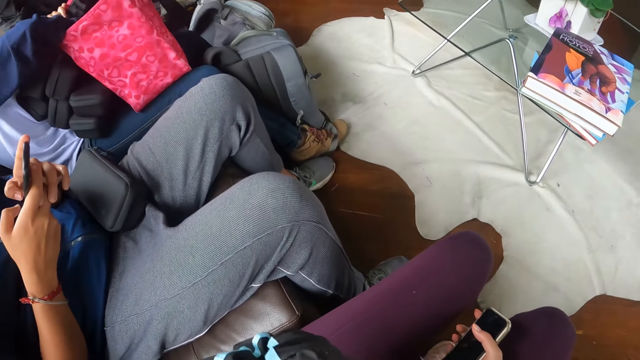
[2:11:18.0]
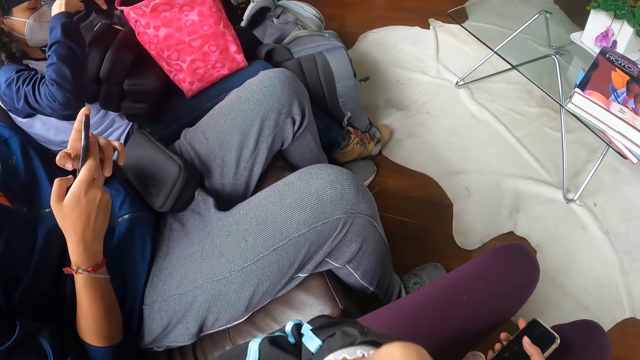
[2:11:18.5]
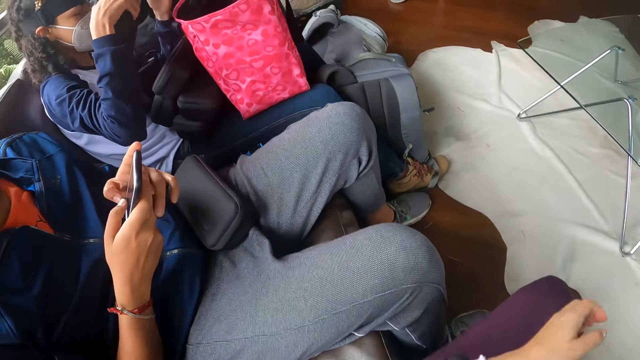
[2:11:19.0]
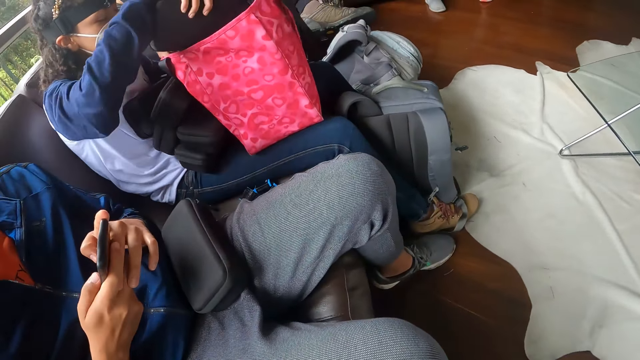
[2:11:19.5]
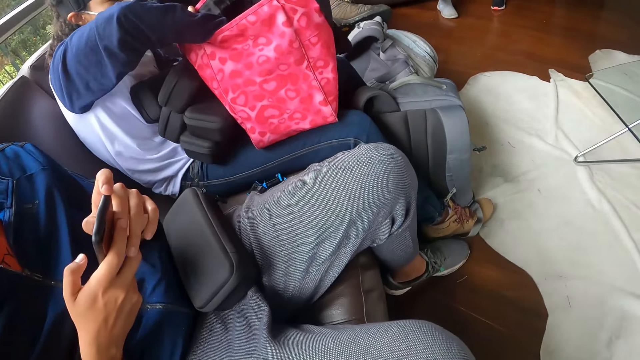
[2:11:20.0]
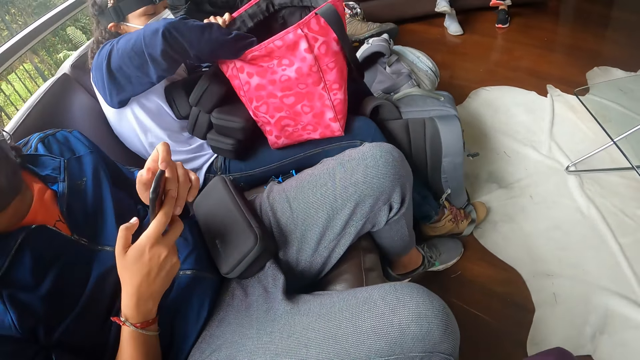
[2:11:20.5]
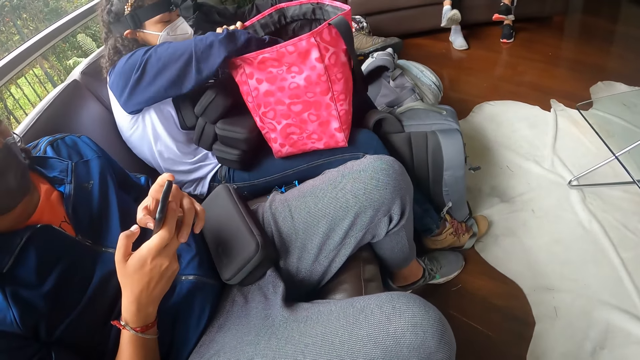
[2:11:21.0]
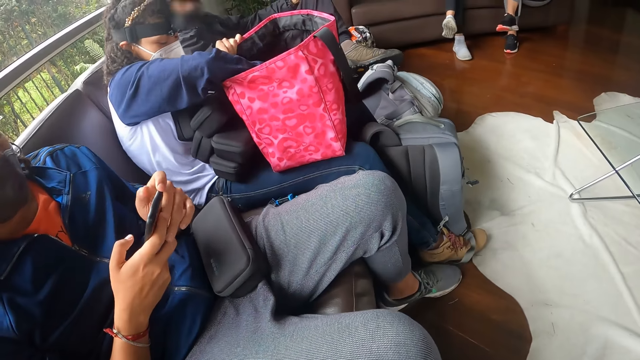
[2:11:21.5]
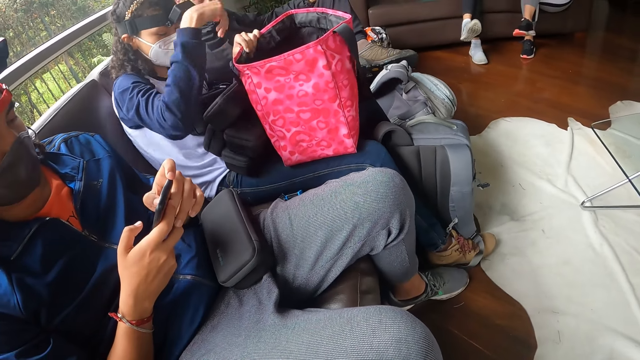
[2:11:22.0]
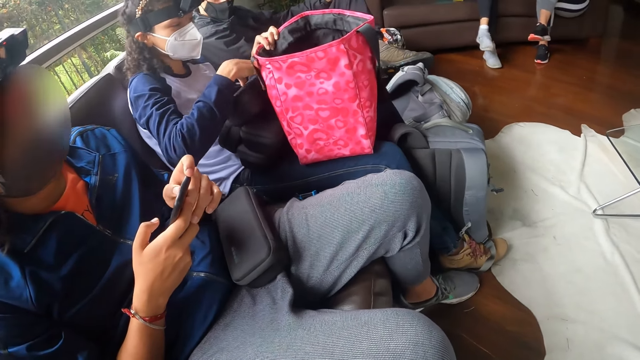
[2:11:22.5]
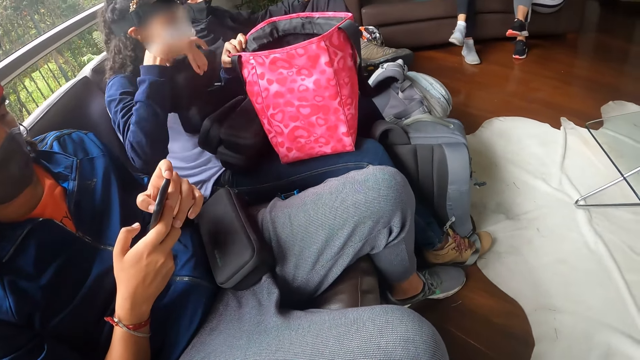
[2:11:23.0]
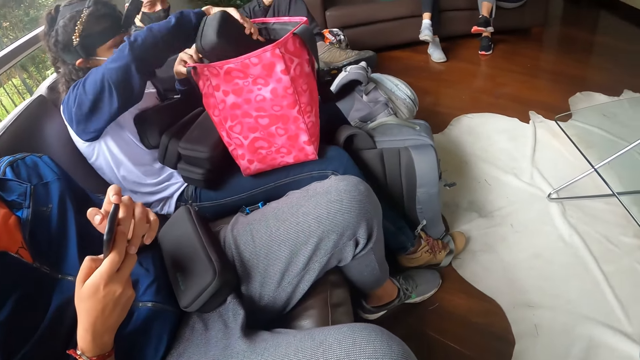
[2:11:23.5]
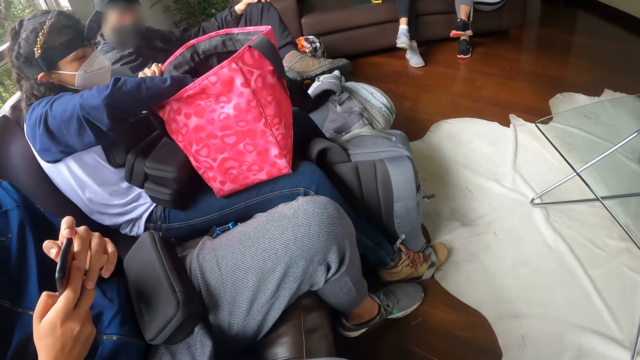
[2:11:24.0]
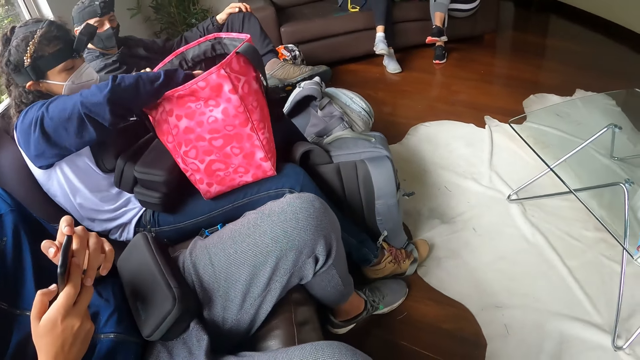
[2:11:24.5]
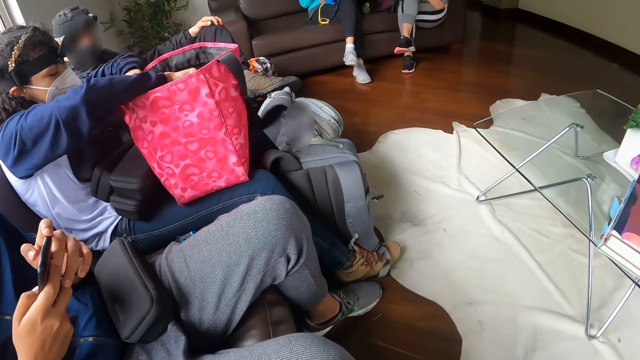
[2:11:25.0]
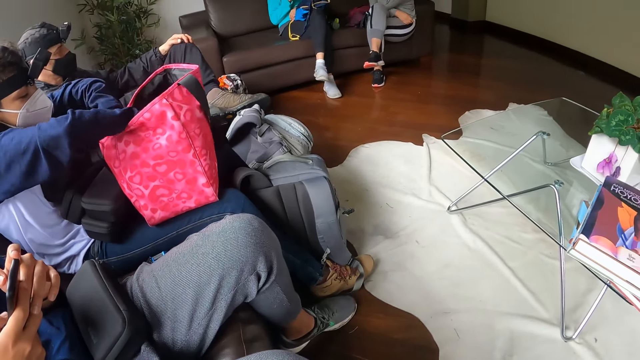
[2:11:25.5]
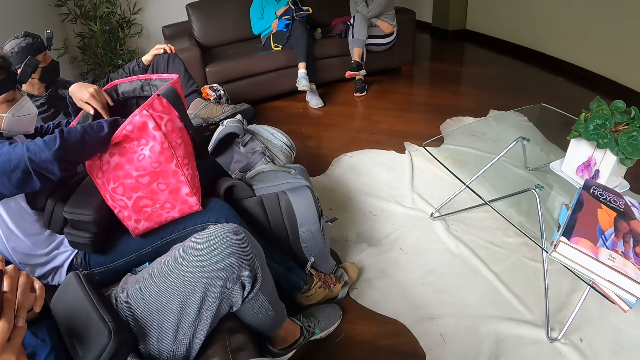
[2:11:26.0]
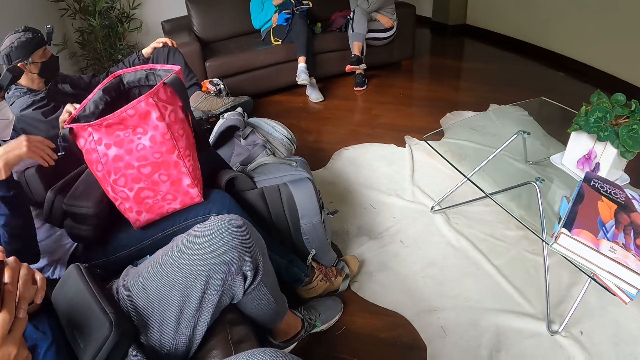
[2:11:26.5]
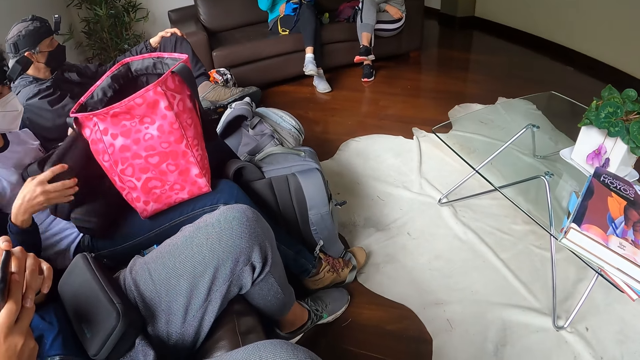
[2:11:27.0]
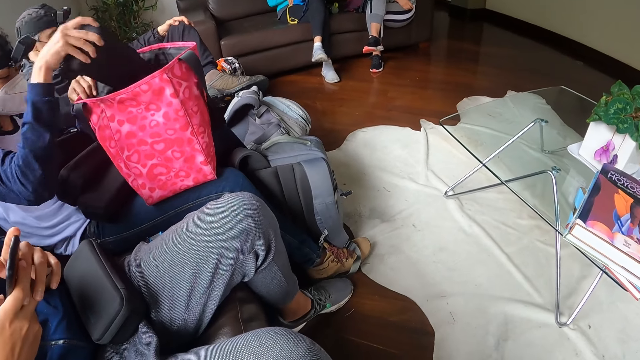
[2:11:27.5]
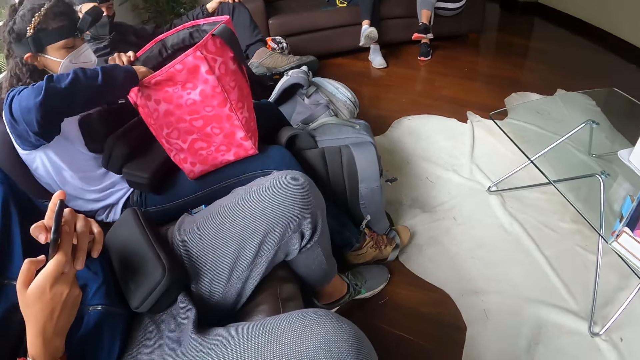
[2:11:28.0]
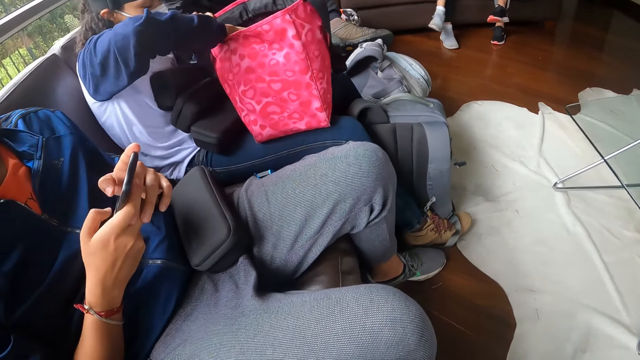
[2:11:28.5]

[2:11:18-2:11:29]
The woman passes the box in her left hand to her right hand and puts the box in her right hand inside a bag on her legs. The woman takes a box from her legs with her right hand and puts the box in her right hand inside the bag on her legs. Another woman operates a phone in her right hand. The first woman takes a box from her legs with her right hand and puts the box in her right hand inside the bag on her legs.

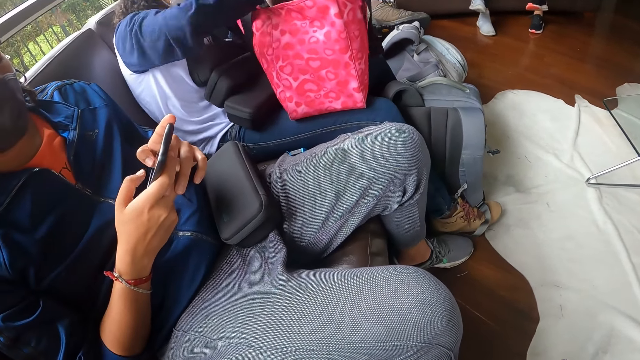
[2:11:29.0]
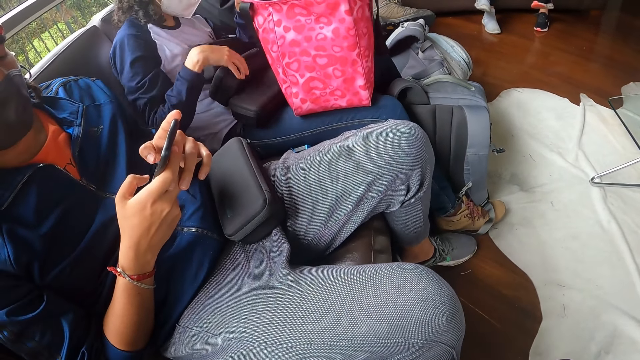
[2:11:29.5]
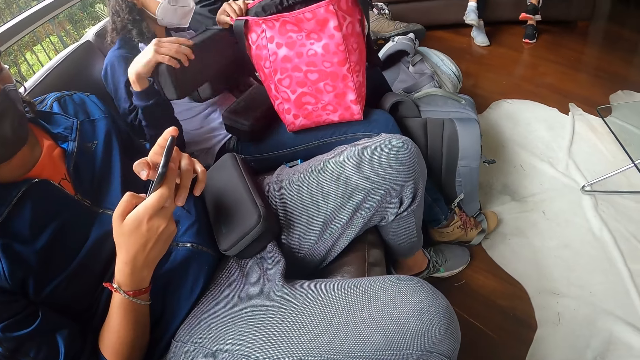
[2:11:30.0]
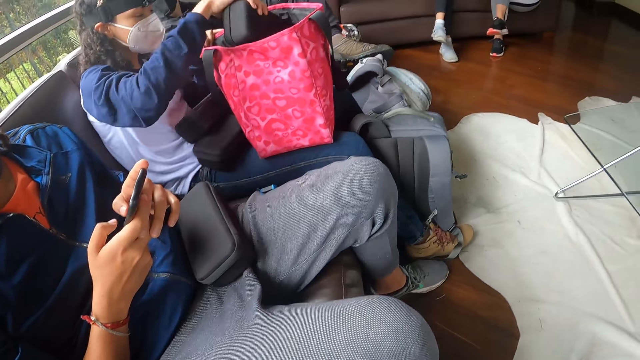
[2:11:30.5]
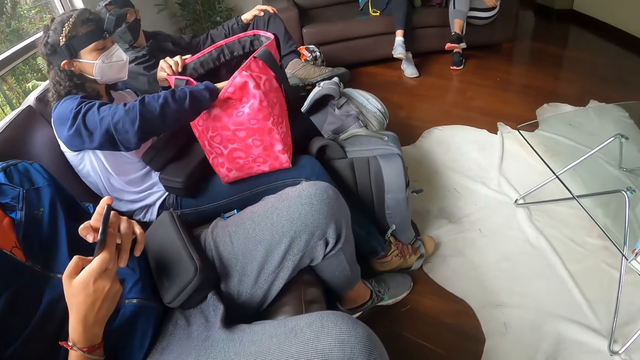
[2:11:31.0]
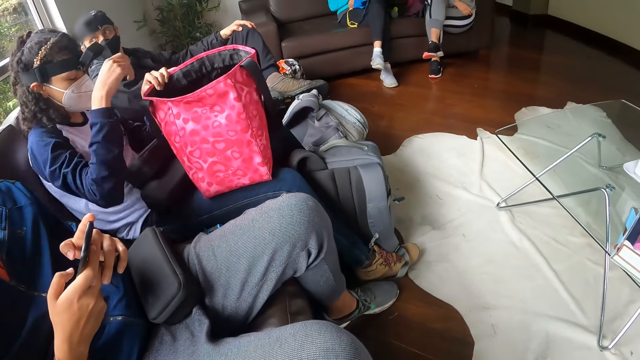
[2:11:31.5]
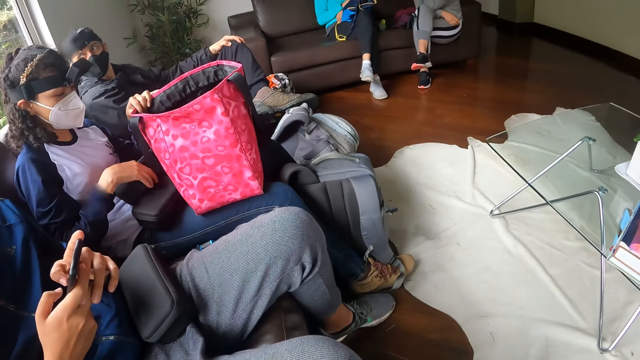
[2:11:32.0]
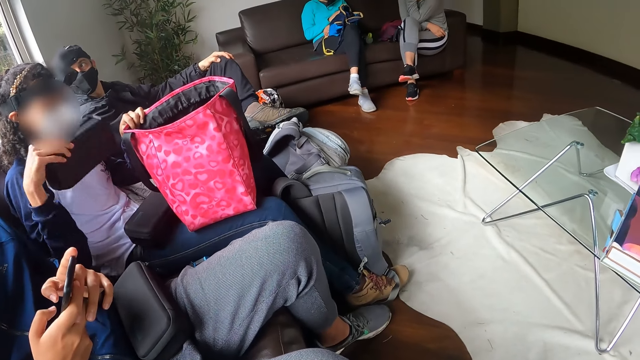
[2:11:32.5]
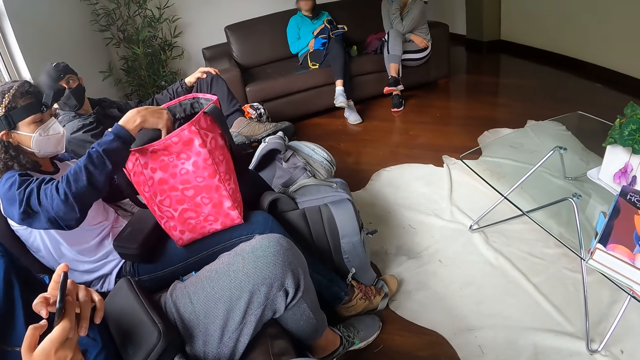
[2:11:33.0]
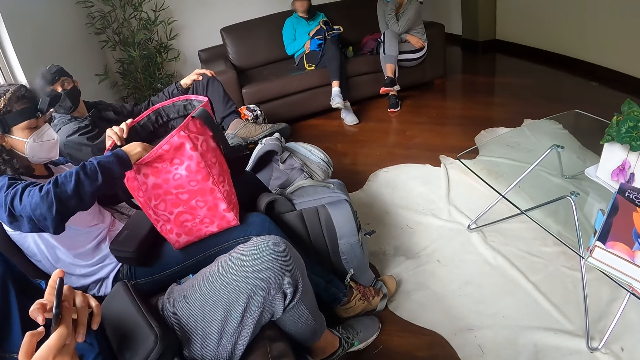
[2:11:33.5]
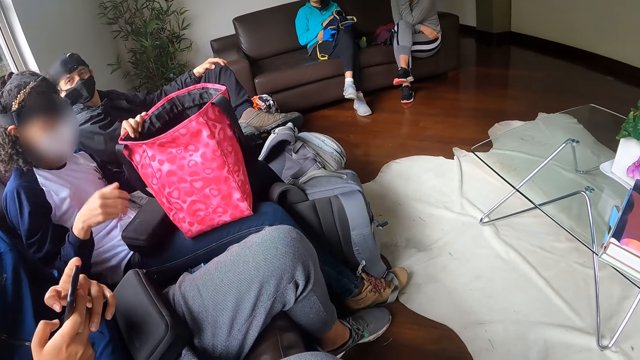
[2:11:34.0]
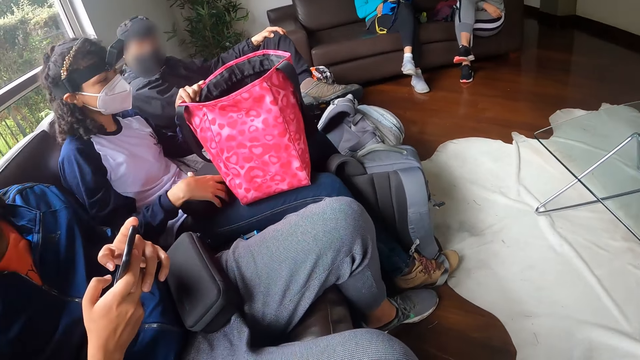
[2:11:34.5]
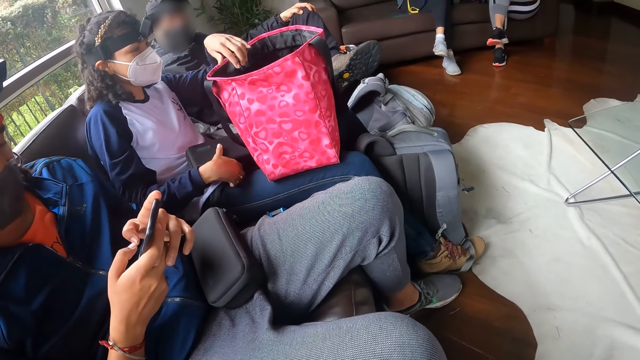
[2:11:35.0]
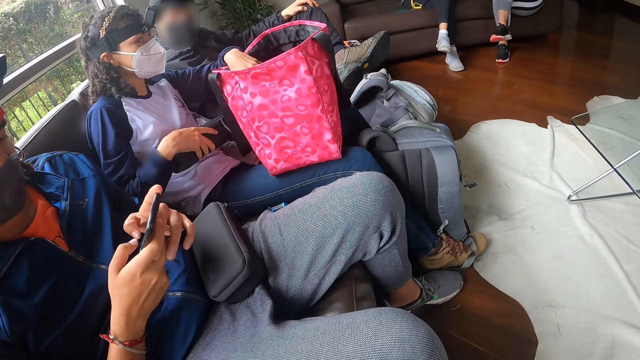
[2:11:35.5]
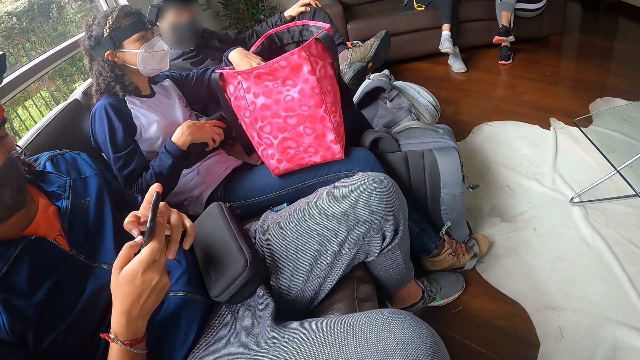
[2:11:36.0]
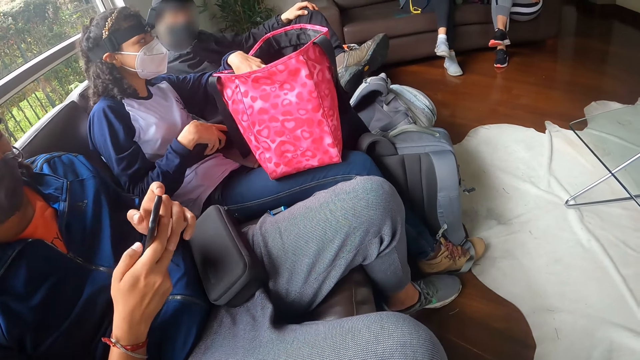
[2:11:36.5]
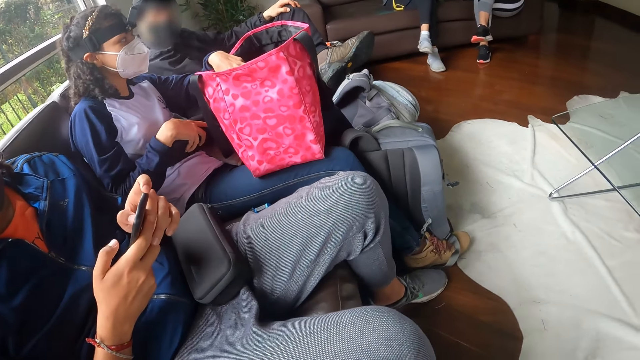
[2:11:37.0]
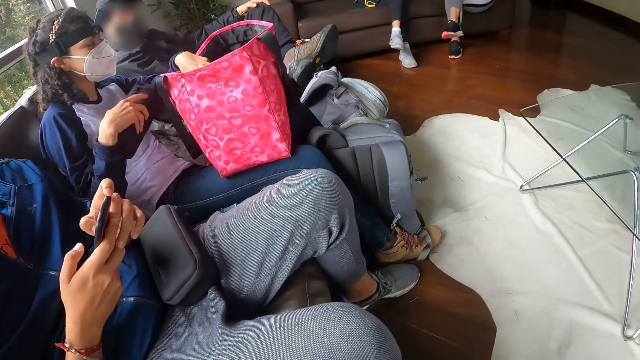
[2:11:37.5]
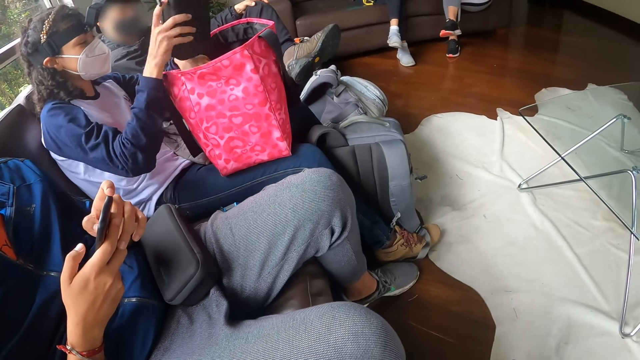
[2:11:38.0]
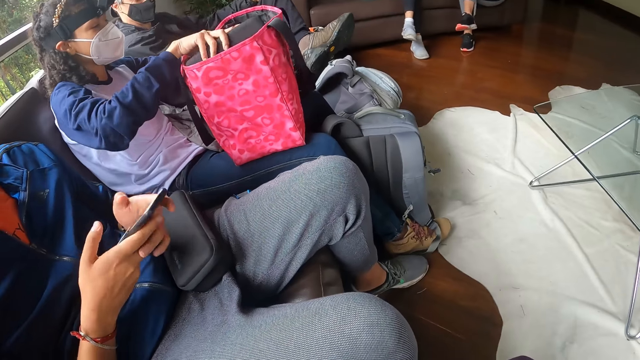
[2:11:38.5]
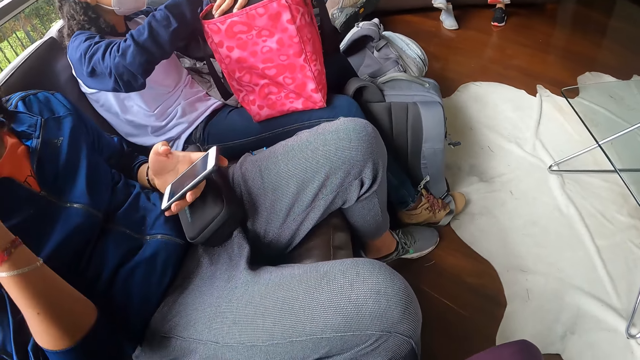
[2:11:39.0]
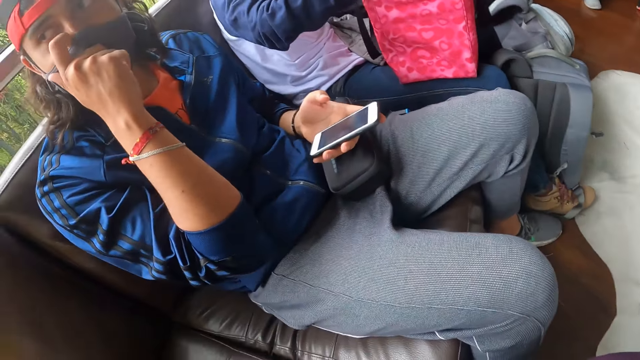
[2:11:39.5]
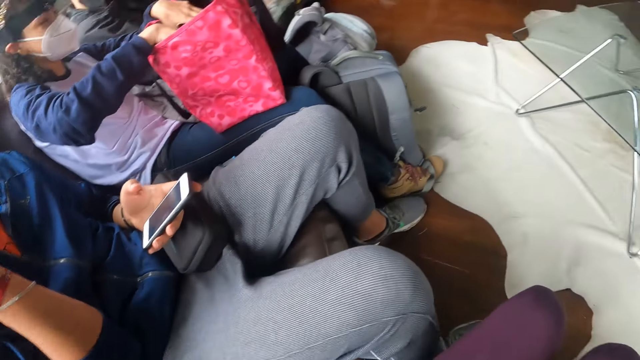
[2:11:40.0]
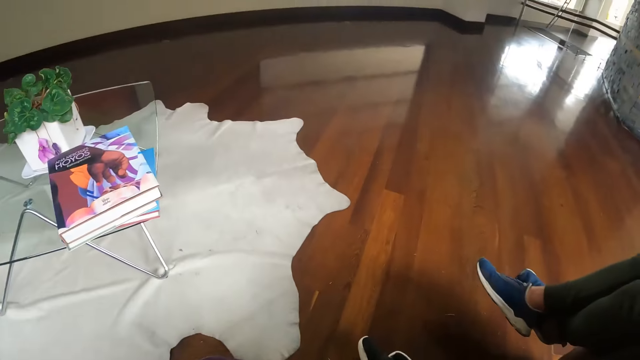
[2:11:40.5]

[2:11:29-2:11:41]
The woman takes a box from her legs with her right hand and puts the box in her right hand inside the pink bag on her legs. The woman takes a box from her legs with her right hand and puts the box in her right hand inside the bag on her legs. The woman takes a box from her legs with her right hand and puts the box in her right hand inside the bag on her legs. The man adjusts a facemask on his face with his right hand. The man touches his face.
